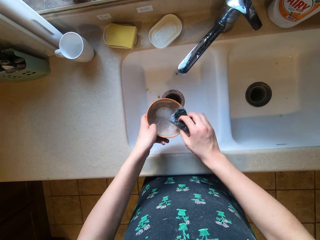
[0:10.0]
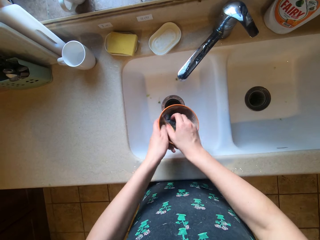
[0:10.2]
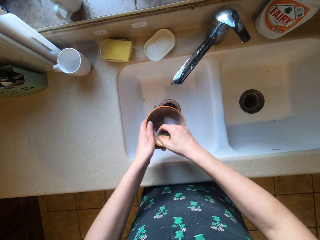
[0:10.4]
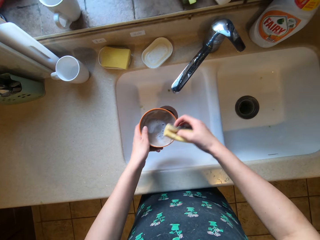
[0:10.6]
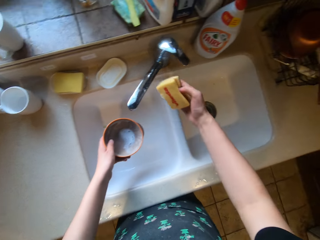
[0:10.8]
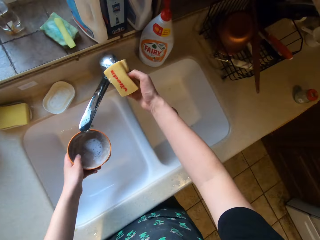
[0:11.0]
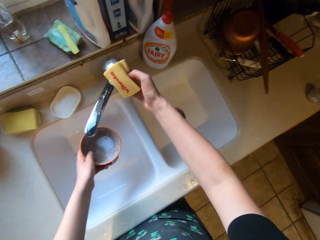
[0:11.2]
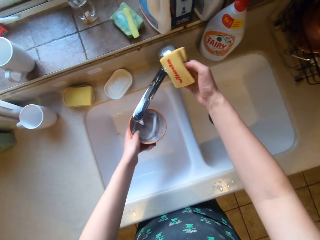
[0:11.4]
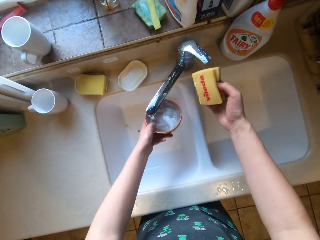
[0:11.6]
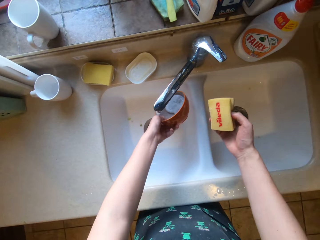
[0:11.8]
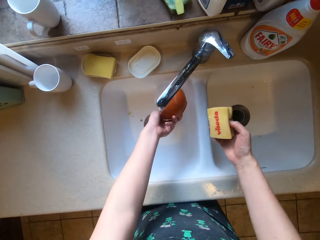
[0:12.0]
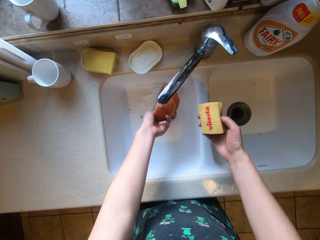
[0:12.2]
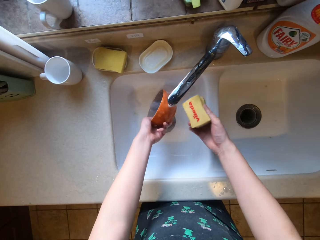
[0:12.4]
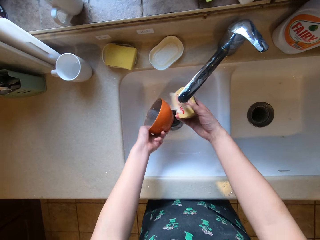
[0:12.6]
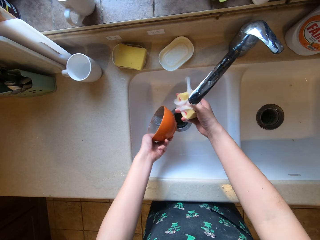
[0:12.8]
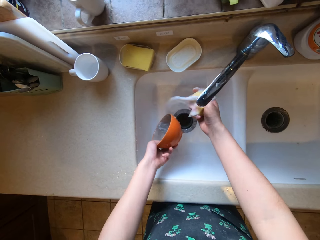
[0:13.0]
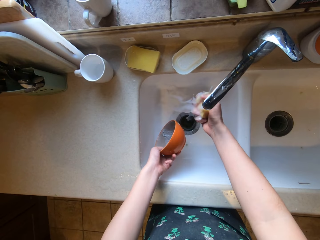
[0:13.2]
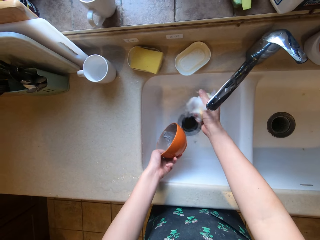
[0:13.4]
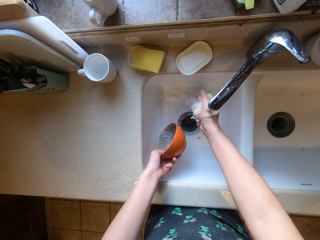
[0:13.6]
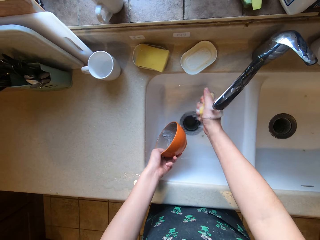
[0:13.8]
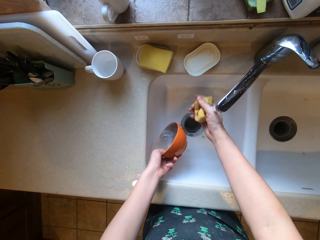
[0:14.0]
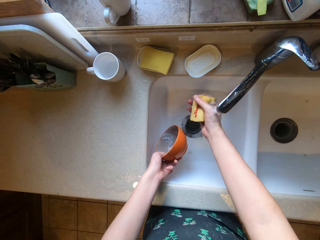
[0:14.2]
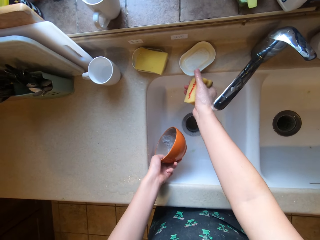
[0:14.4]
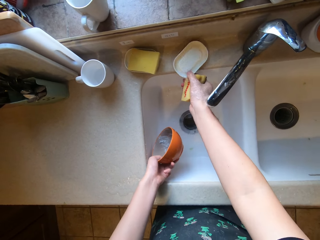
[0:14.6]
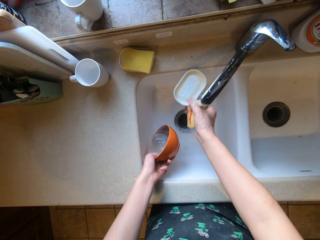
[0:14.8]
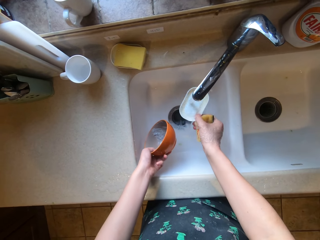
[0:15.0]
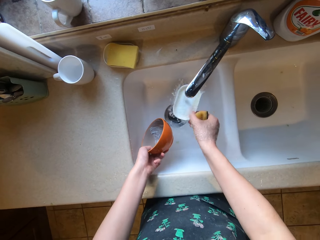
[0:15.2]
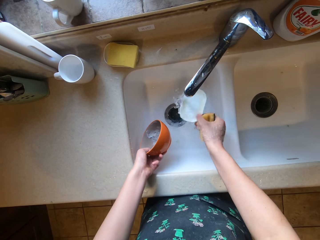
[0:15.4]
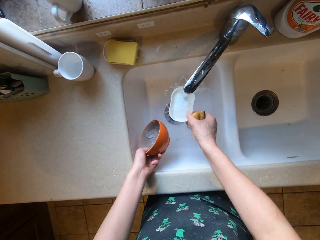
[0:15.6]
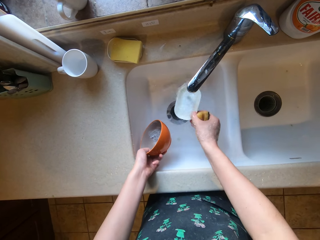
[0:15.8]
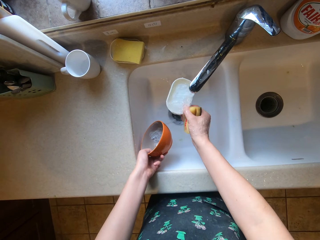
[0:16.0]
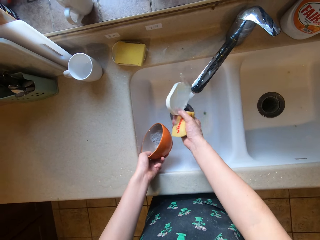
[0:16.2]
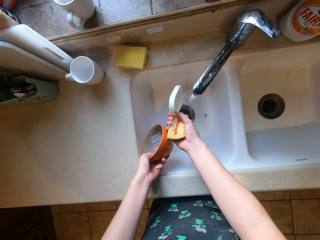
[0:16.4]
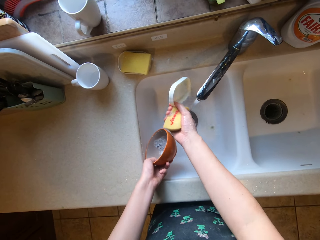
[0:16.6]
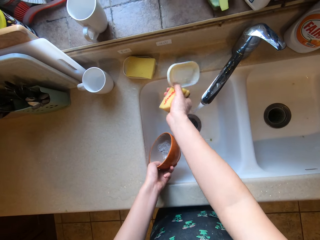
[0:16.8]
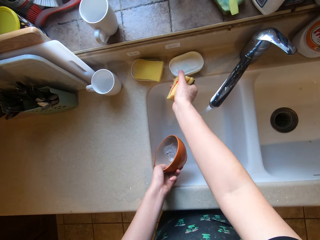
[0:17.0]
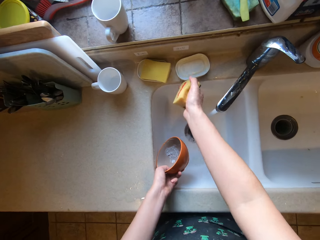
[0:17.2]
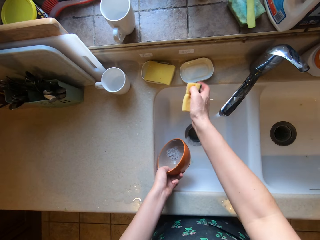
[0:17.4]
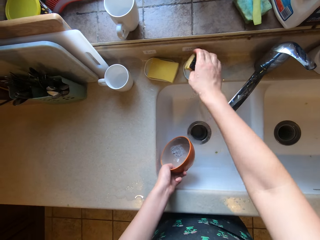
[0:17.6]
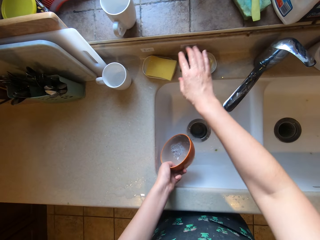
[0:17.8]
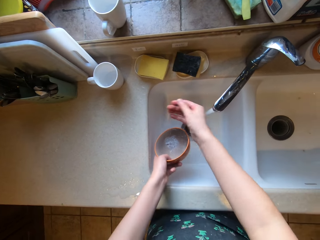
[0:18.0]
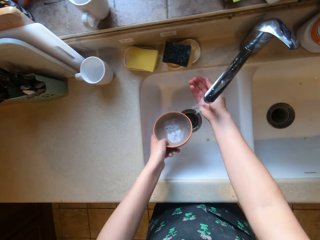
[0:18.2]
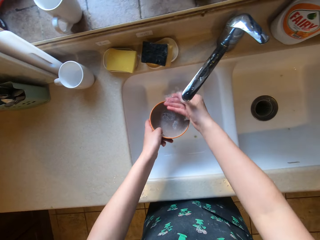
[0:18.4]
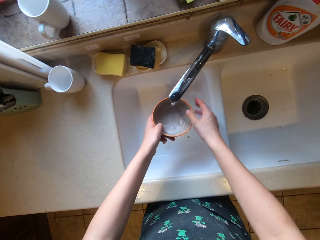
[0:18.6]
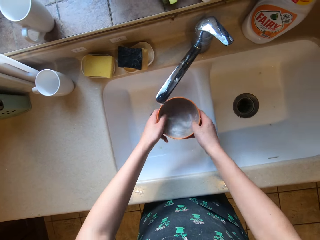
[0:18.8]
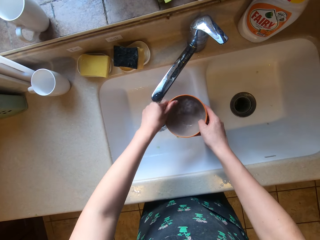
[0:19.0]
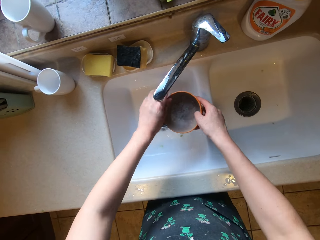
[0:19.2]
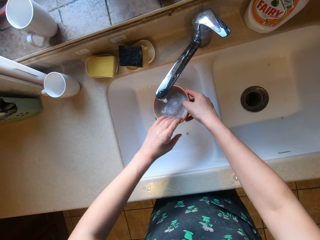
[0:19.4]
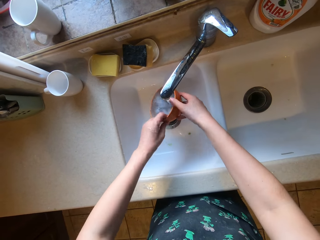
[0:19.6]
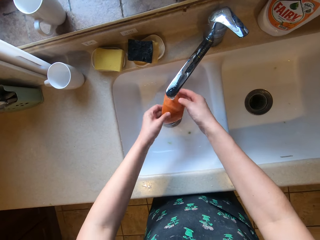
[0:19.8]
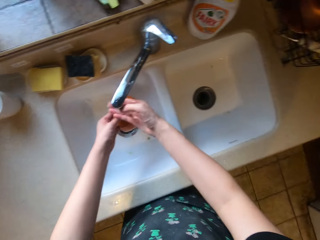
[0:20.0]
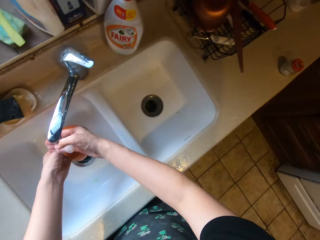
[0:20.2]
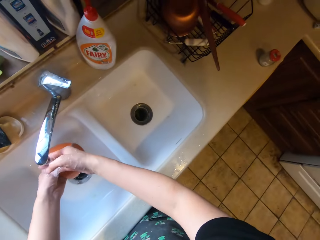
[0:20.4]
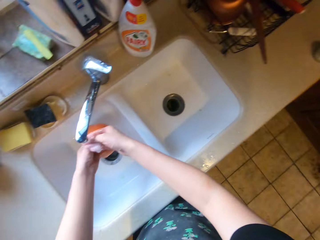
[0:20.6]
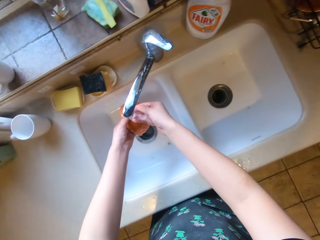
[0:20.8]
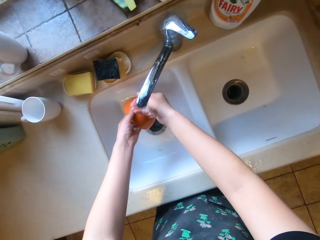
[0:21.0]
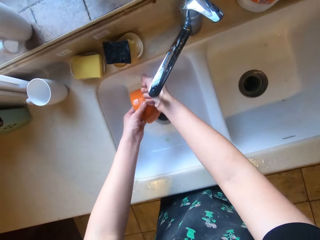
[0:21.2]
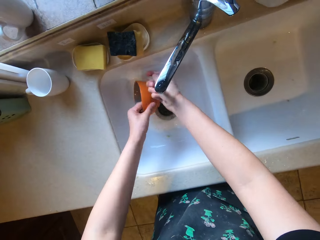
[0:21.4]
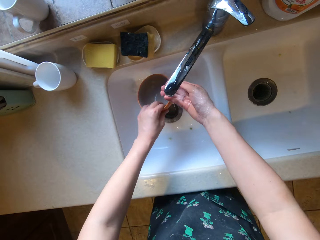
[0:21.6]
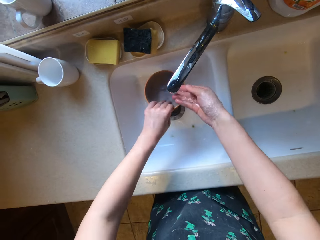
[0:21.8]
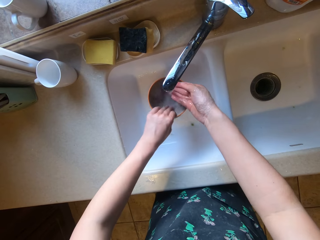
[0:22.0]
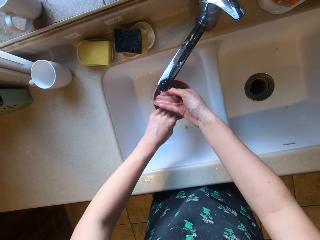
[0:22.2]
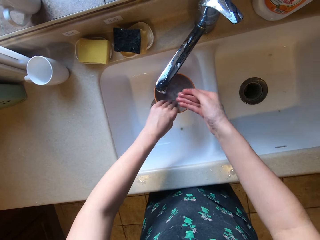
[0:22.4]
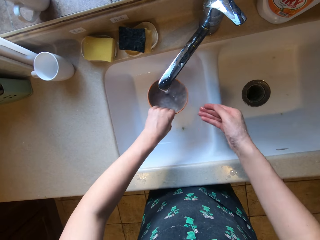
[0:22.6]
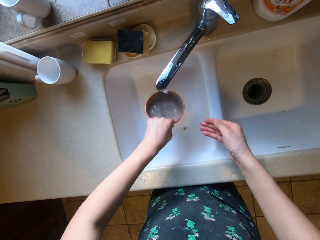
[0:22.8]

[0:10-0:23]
The camera wearer turns on the tap. They rinse the bowl in the sink, place the scouring sponge on the soap dish, and rinse the bowl.

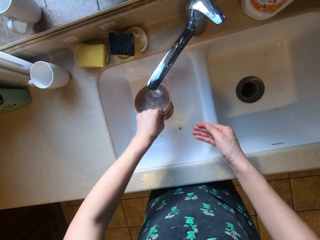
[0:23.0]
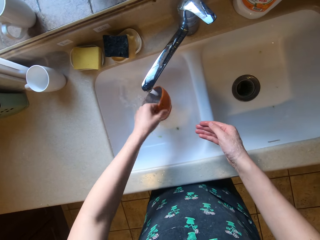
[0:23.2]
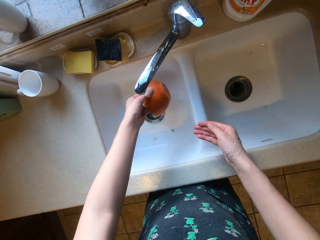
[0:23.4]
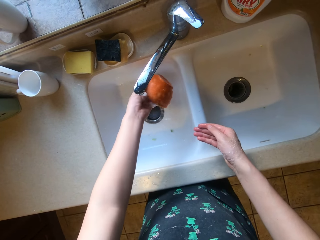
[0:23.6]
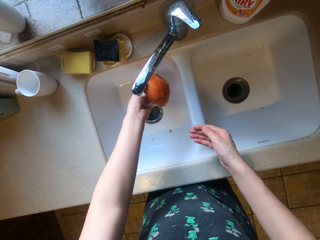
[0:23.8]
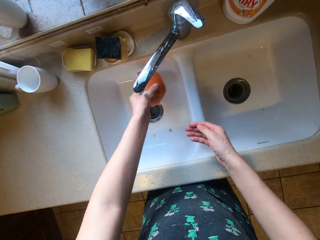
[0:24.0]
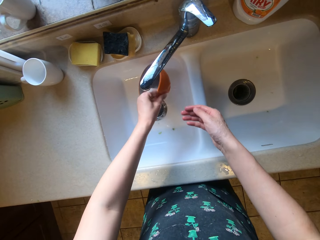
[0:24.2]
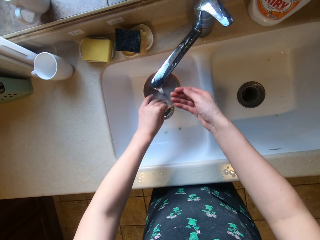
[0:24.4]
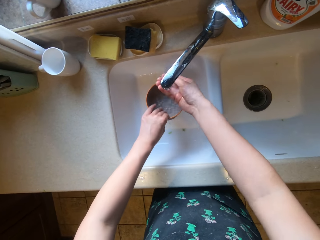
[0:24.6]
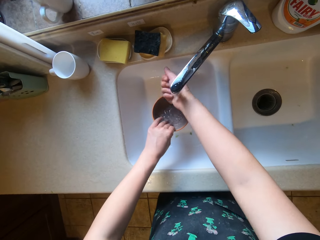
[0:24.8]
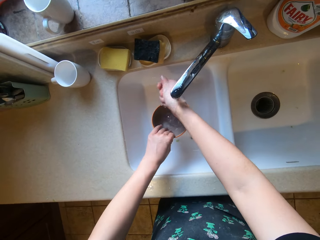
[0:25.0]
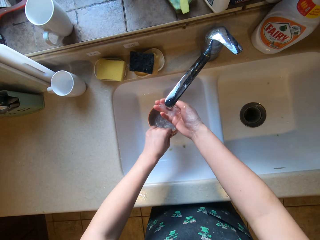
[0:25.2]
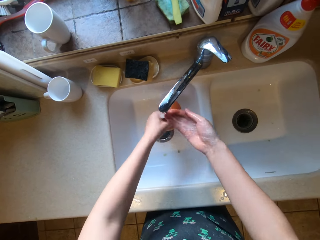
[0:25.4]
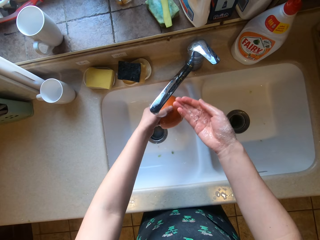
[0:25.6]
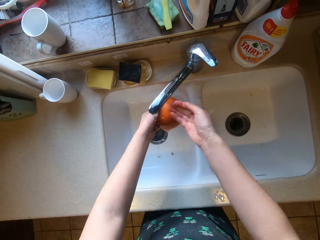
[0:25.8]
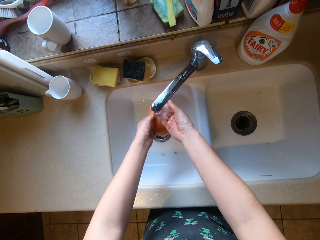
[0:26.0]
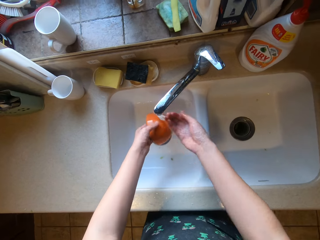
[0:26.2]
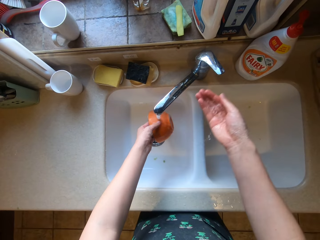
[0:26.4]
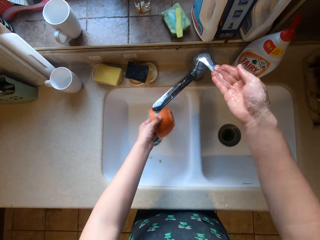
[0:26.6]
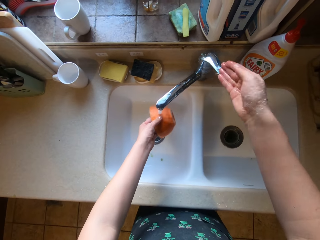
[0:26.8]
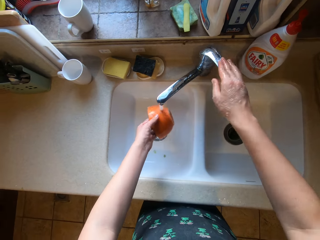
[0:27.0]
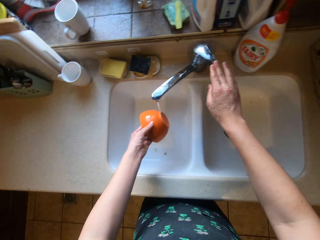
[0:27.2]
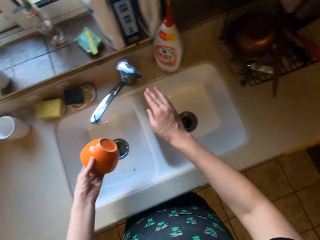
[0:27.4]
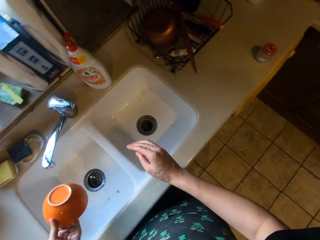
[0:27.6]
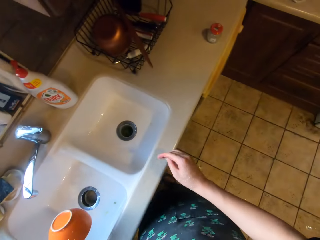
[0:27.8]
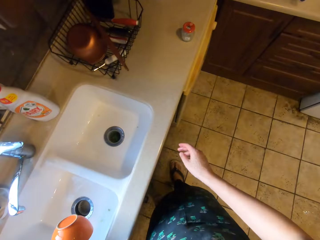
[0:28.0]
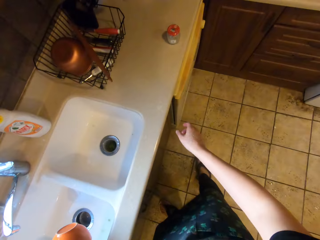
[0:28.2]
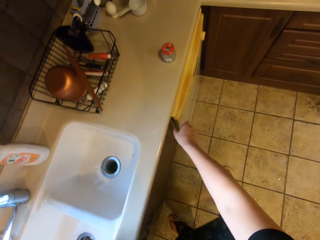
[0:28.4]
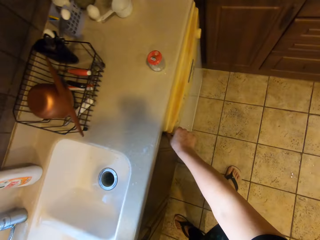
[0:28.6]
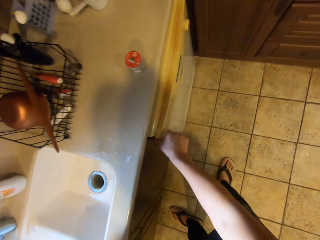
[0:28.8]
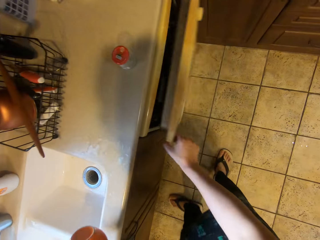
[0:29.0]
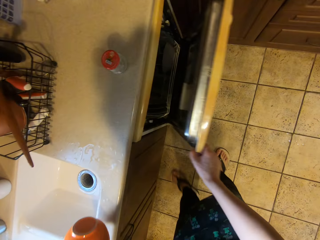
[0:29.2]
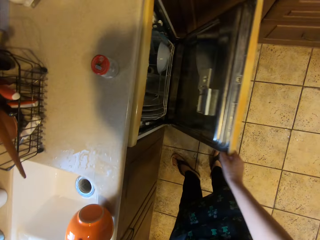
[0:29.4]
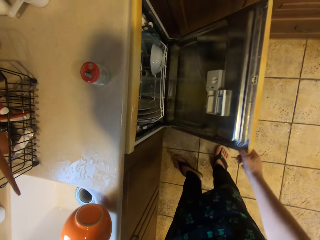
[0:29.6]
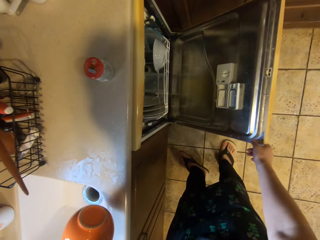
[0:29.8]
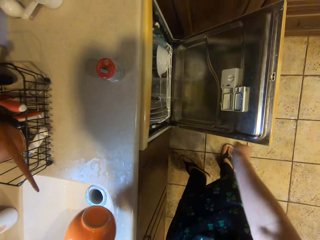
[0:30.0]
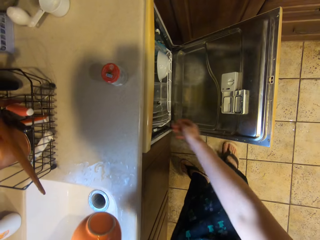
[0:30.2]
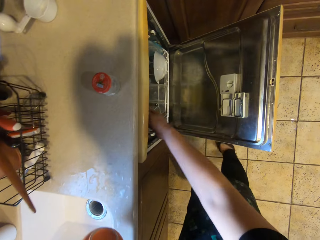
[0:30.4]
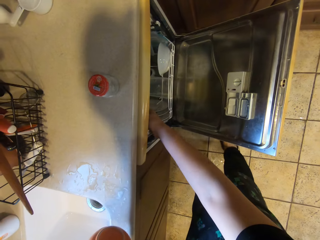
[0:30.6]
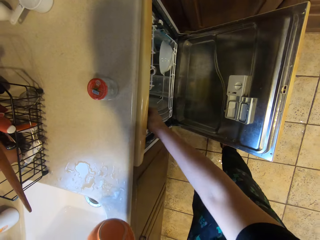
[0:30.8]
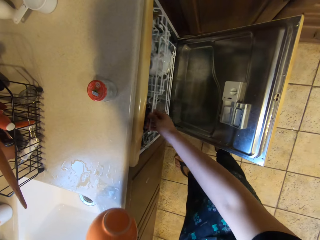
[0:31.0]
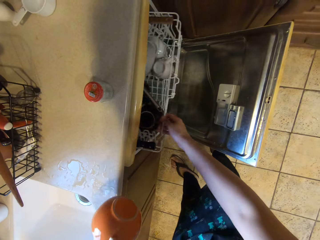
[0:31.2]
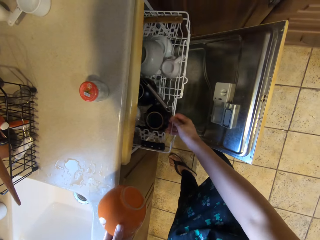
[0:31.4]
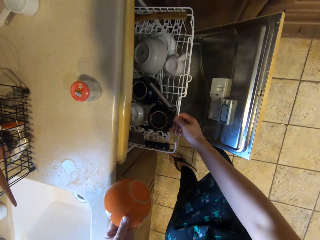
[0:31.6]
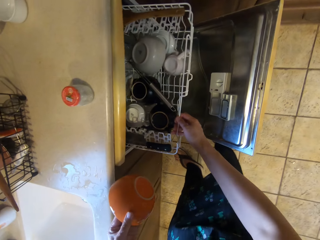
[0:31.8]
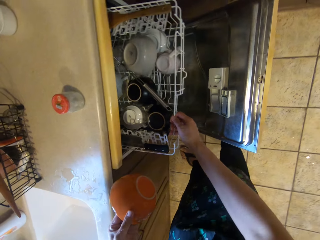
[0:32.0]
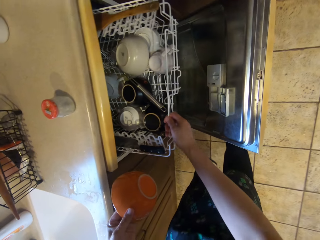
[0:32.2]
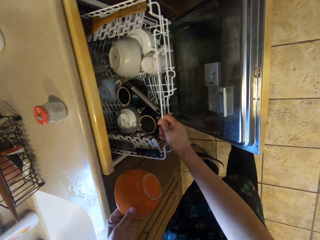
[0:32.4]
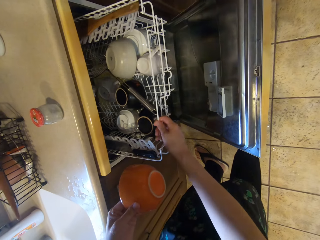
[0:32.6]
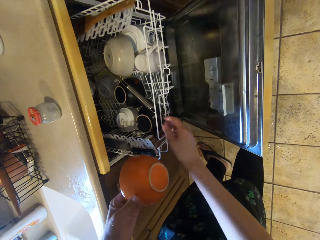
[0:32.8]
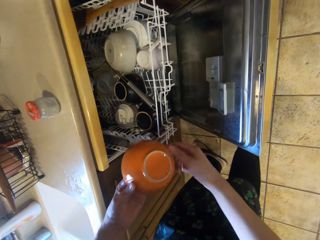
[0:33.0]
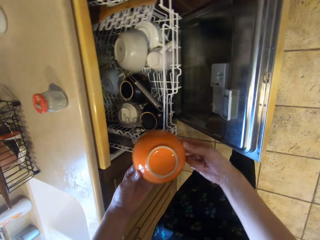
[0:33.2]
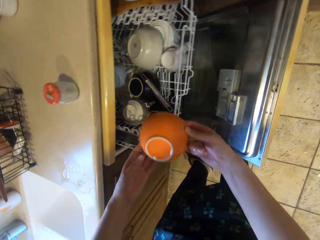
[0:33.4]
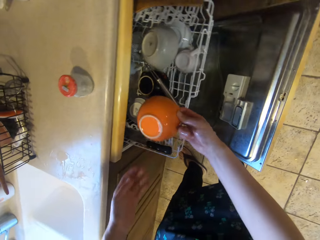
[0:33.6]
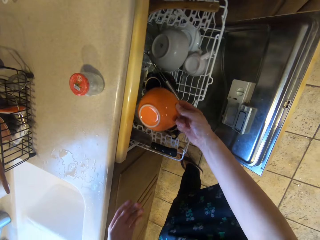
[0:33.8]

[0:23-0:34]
The camera wearer pours the water in the sink. She rinses her hands. She turns off the tap. She drops the bowl in the dishwasher. She opens the kitchen cabinet.
